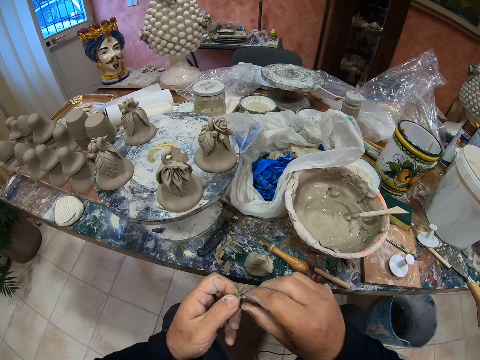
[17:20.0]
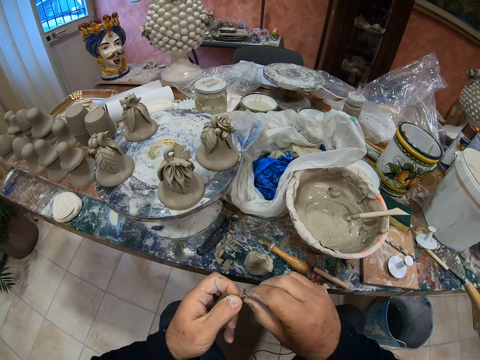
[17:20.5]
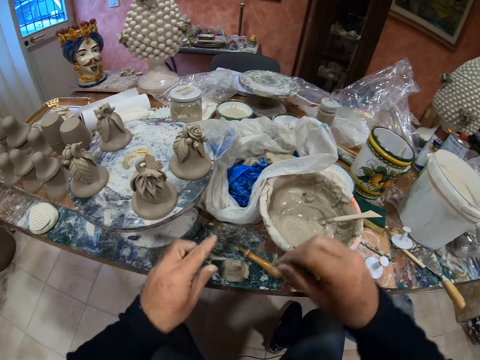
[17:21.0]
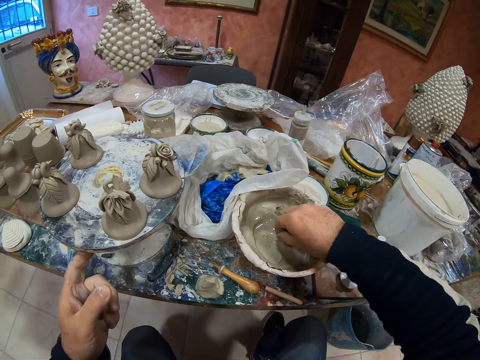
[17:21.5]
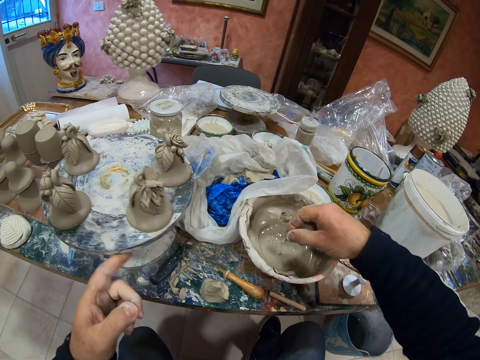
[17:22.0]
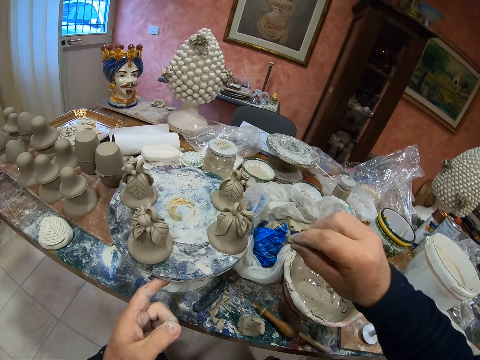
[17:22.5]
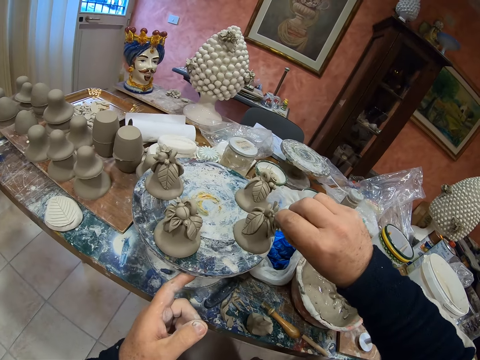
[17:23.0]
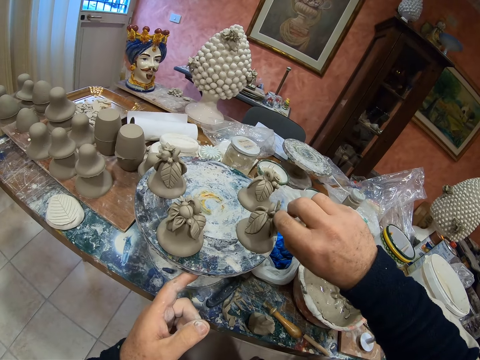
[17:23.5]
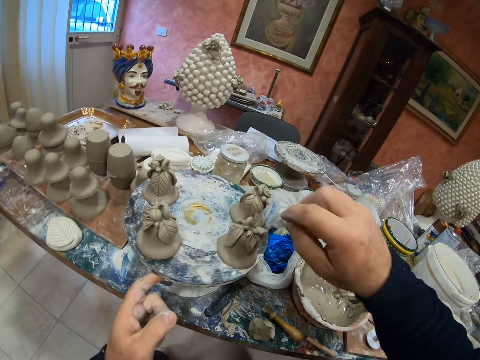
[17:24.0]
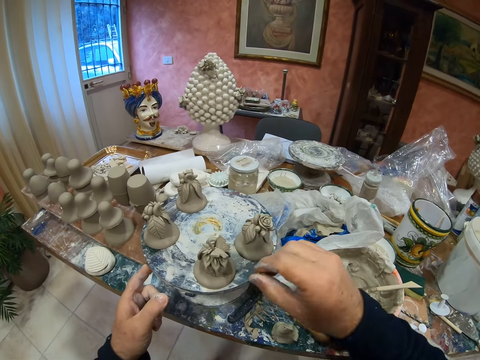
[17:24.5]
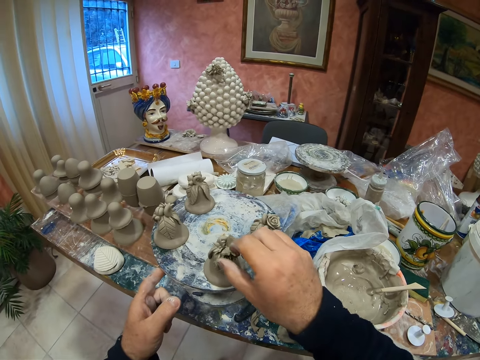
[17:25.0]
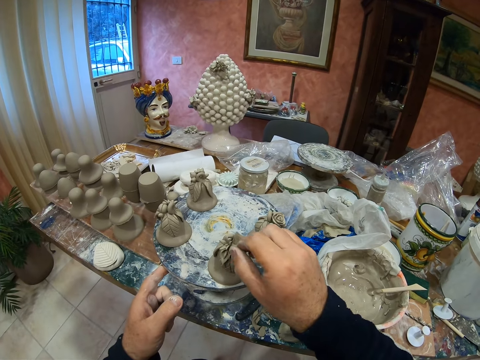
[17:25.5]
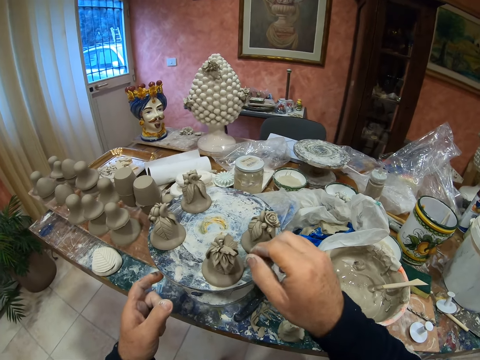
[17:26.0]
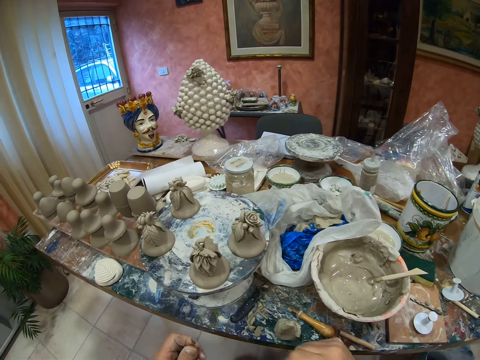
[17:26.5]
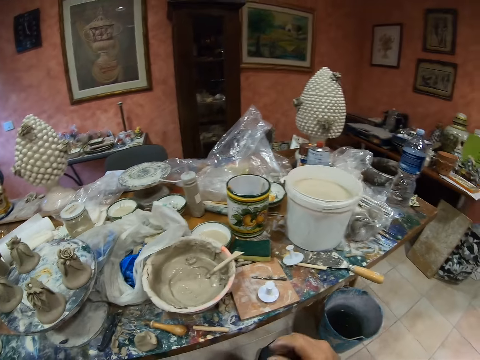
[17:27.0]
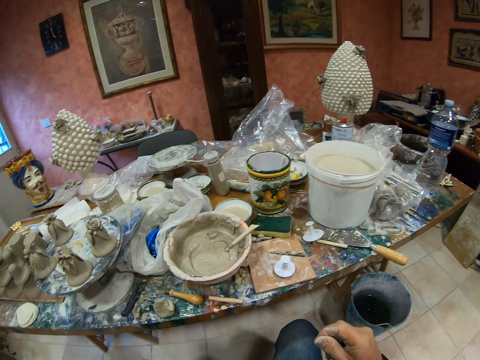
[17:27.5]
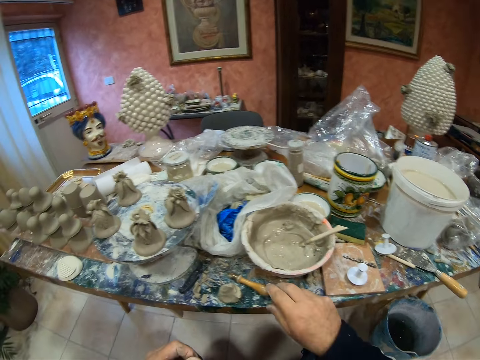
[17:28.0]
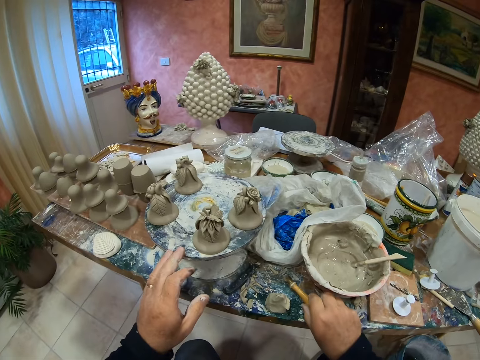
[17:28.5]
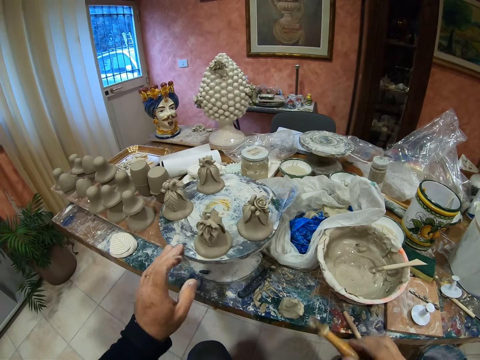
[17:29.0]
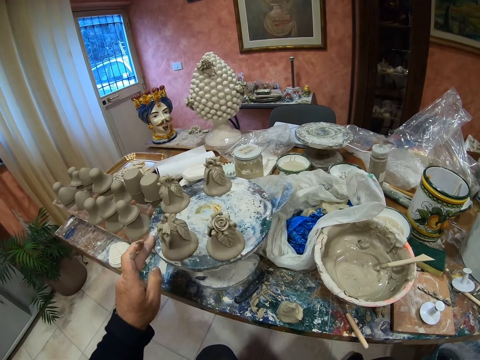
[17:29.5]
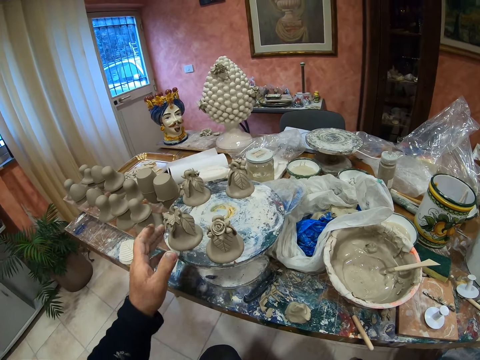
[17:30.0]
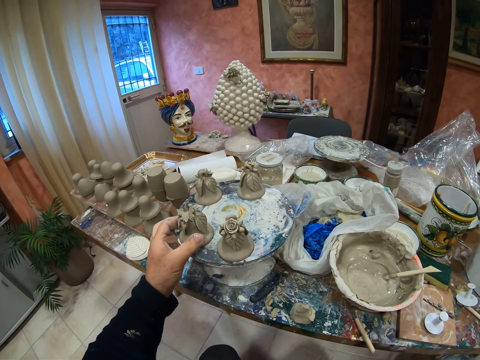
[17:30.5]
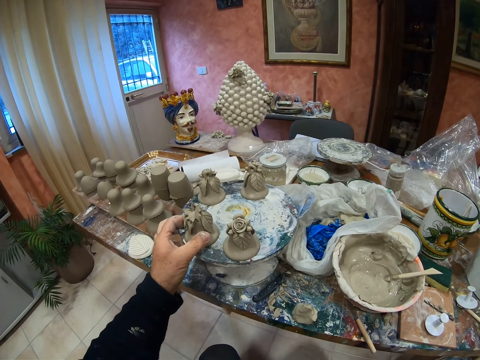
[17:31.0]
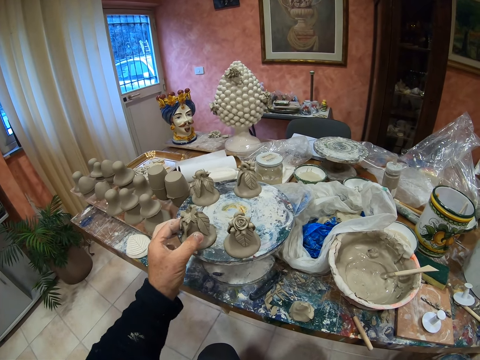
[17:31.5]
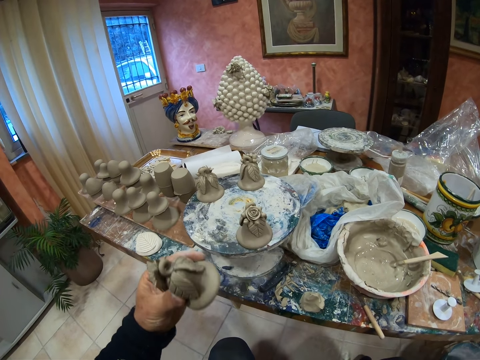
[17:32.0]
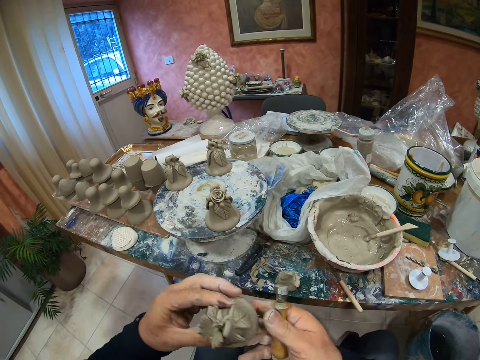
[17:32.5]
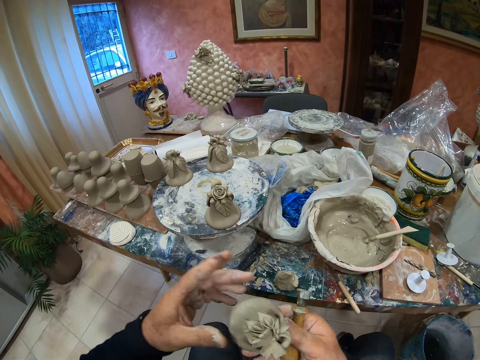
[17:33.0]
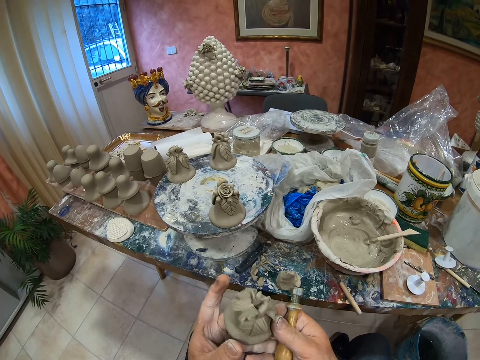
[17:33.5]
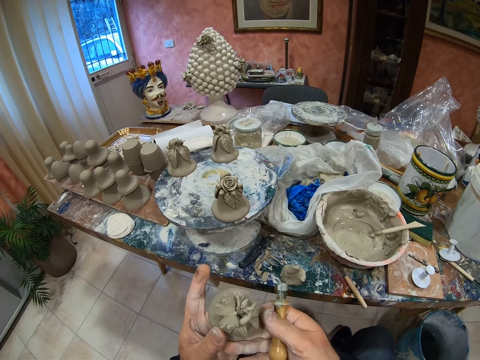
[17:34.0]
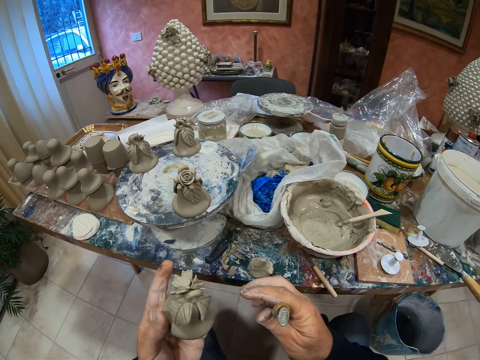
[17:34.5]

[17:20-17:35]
The camera wearer dips the paste in the cement mixer. They fix the paste in the statue or pottery. They take something. They carry the pottery.

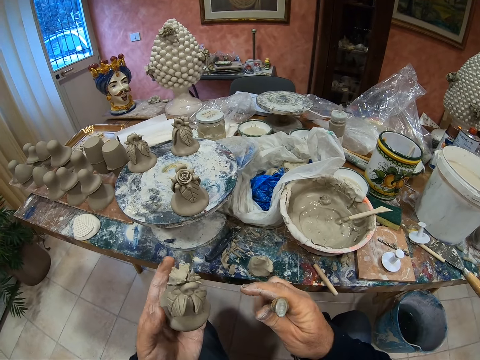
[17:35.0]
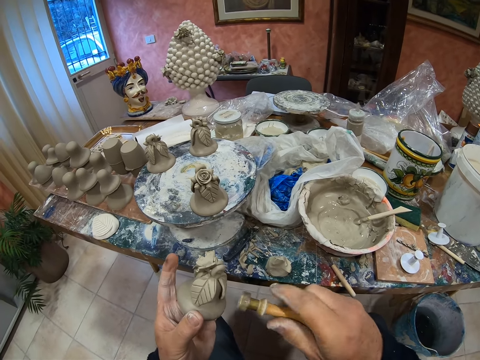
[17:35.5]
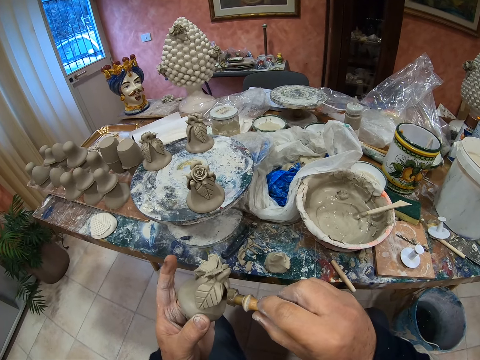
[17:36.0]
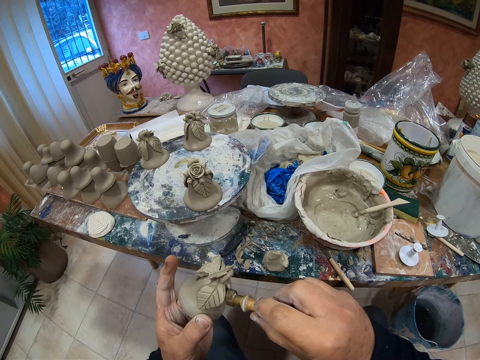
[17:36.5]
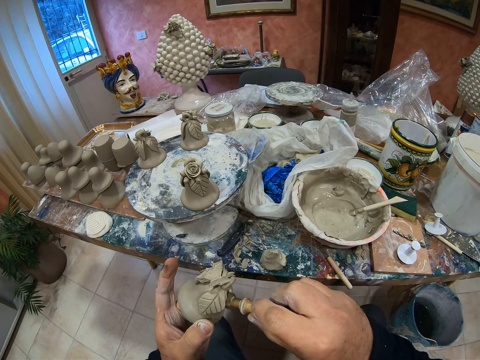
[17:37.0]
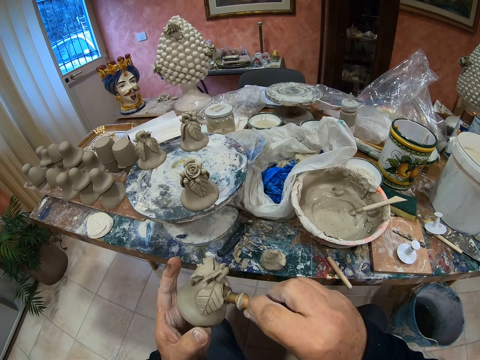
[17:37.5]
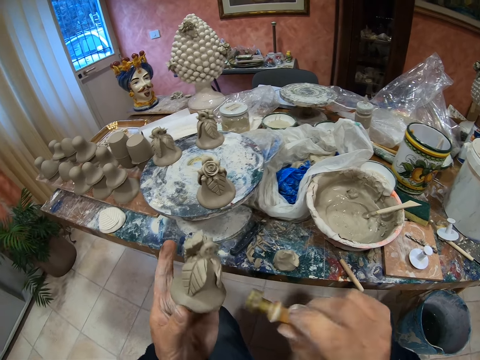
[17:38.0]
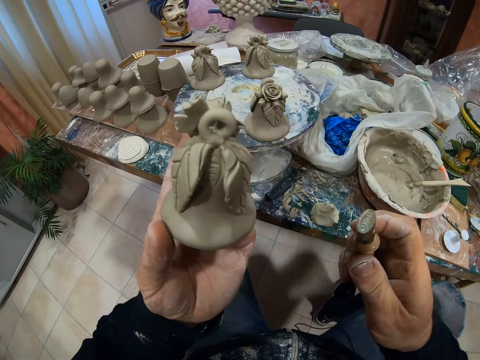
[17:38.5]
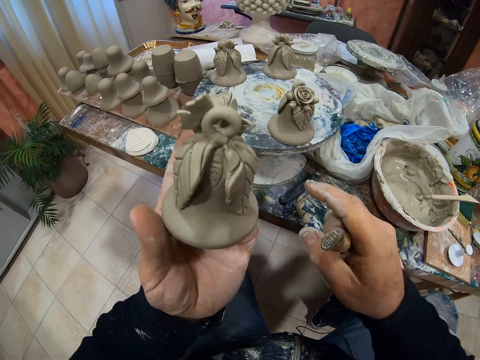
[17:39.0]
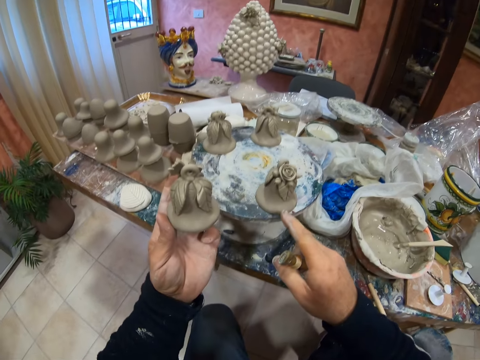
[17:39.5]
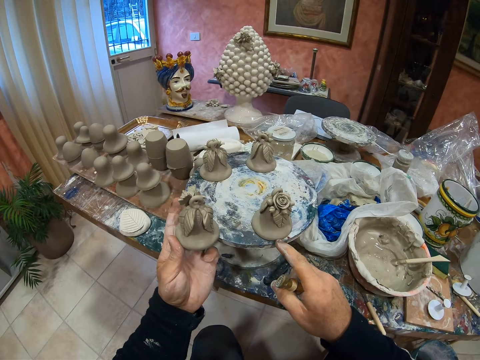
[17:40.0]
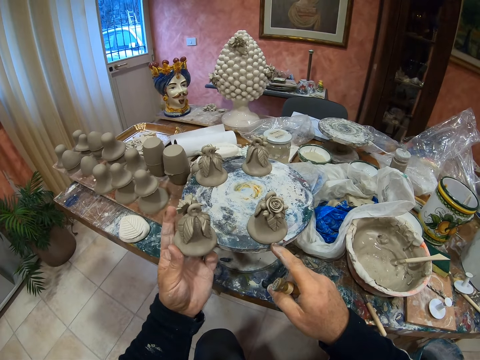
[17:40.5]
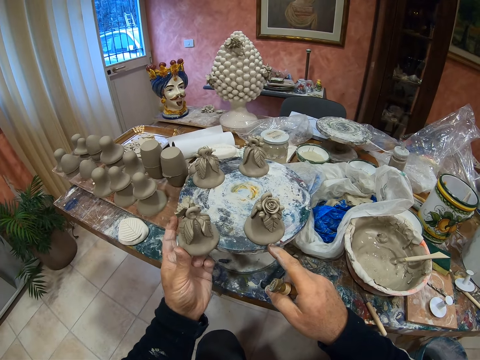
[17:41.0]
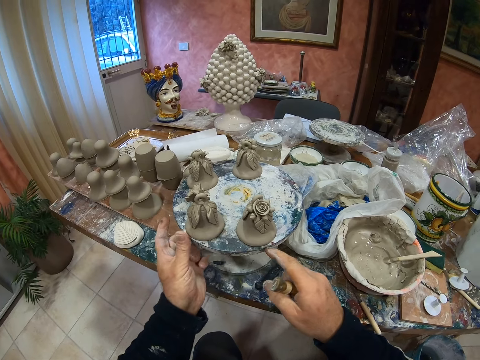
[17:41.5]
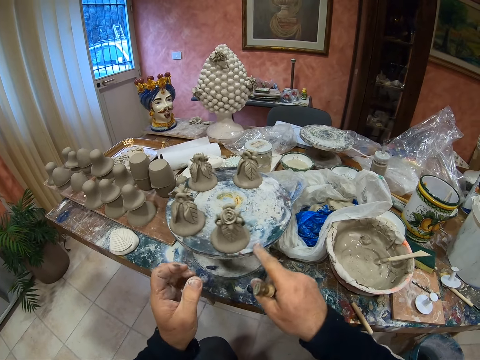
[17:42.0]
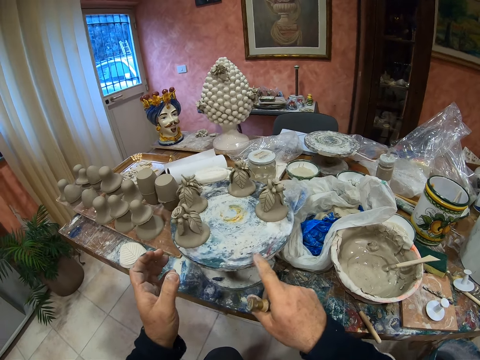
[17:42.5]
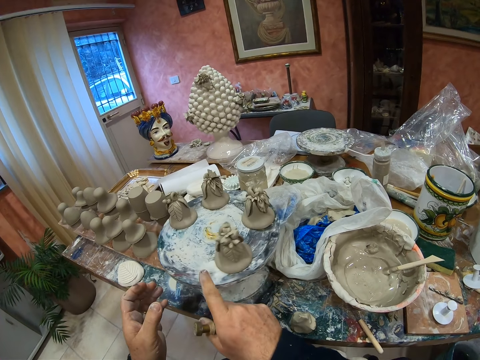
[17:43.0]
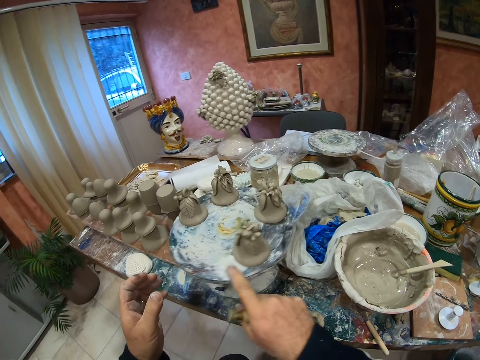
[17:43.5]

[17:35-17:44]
The camera wearer presses the statue with something. He drops a pottery. He spins something with his finger. He rolls a table.
